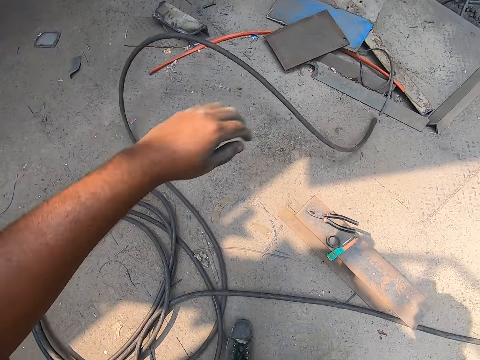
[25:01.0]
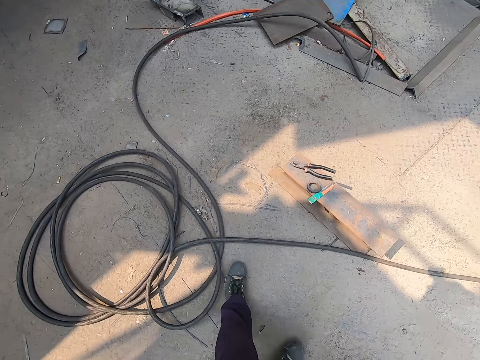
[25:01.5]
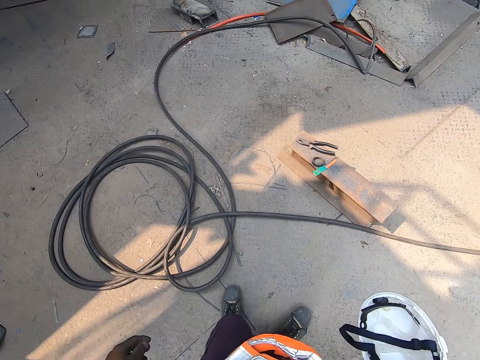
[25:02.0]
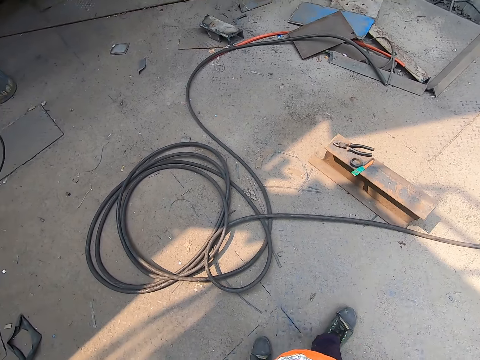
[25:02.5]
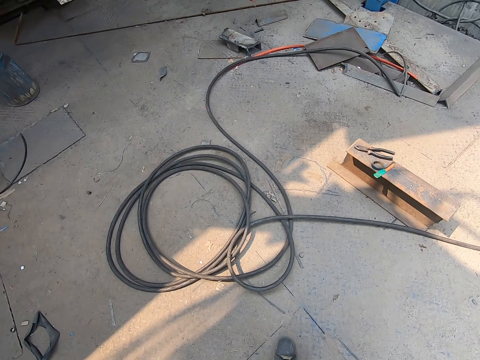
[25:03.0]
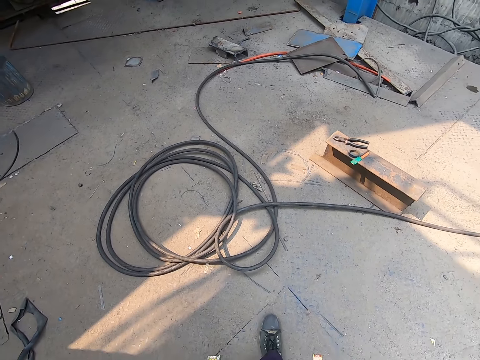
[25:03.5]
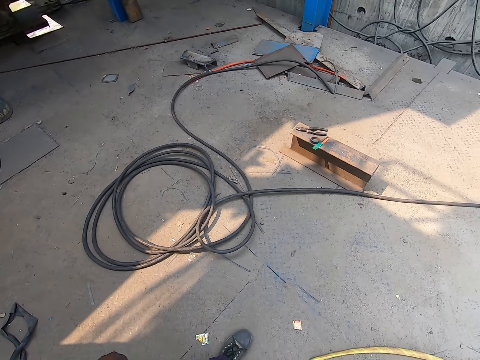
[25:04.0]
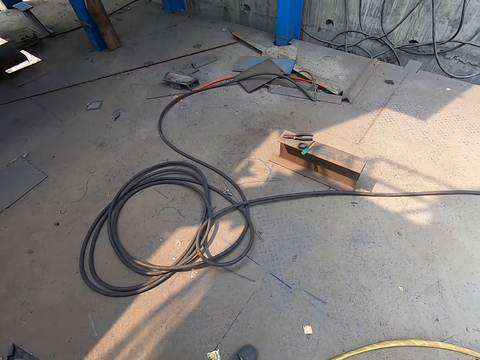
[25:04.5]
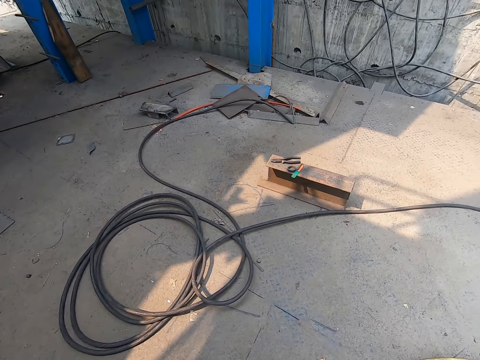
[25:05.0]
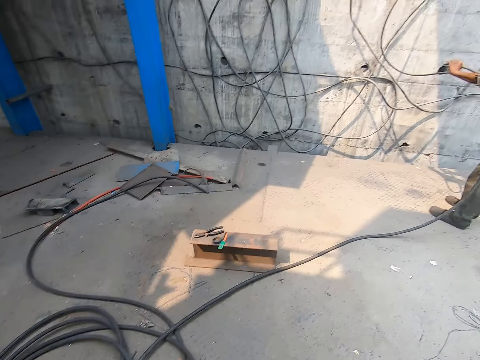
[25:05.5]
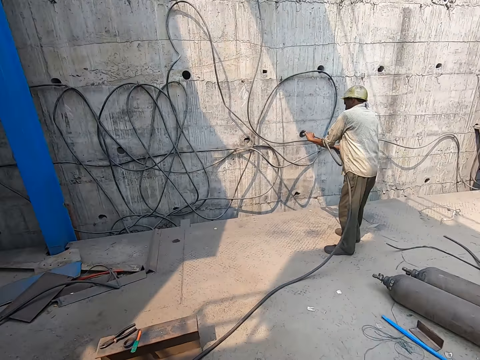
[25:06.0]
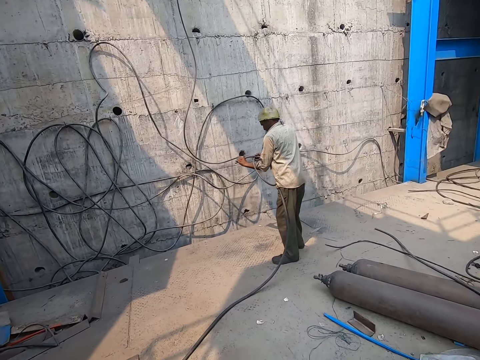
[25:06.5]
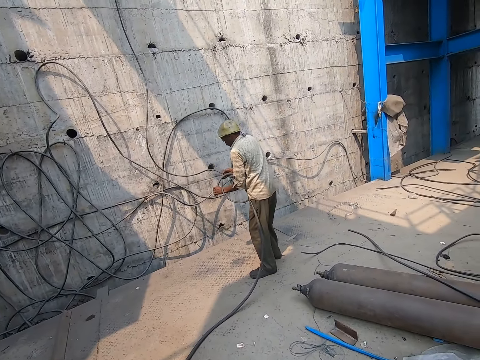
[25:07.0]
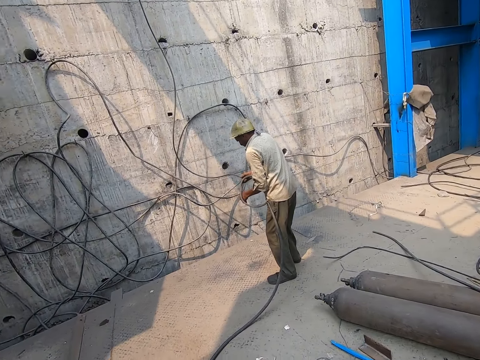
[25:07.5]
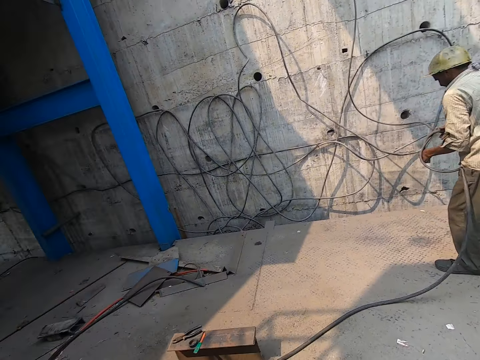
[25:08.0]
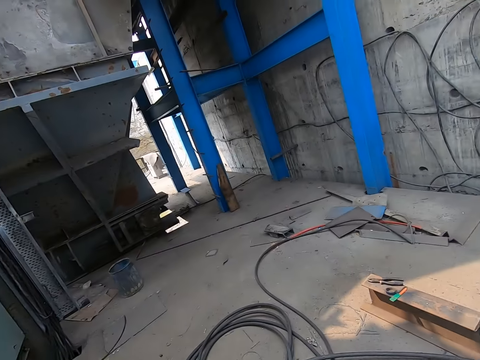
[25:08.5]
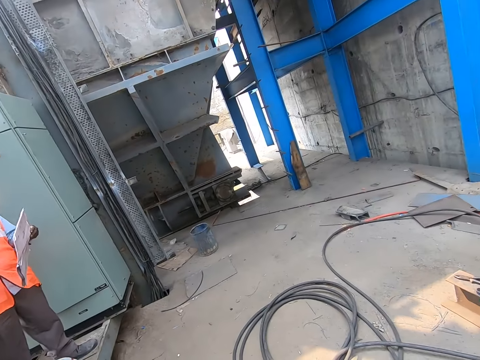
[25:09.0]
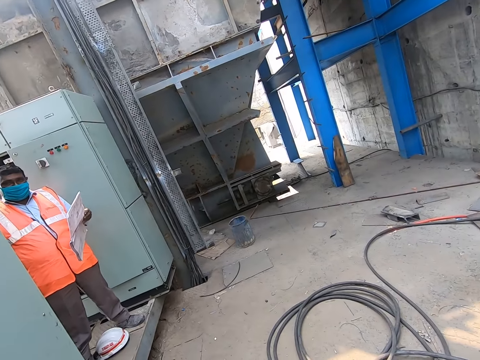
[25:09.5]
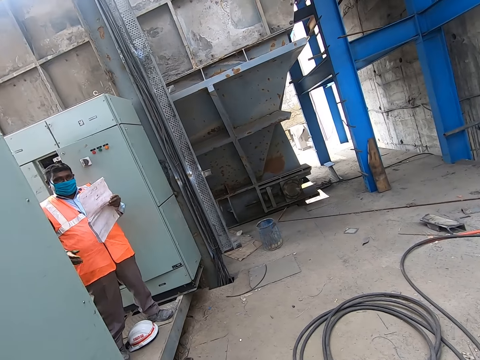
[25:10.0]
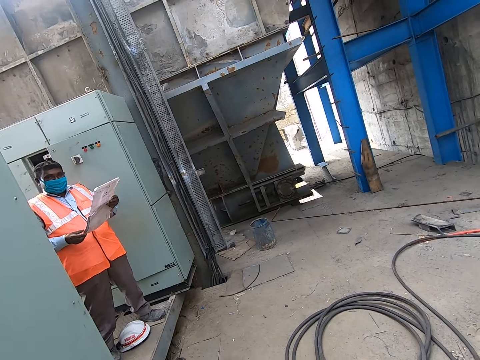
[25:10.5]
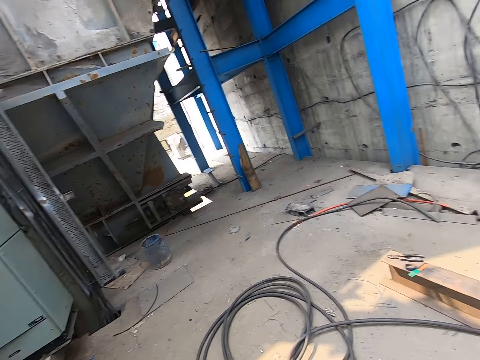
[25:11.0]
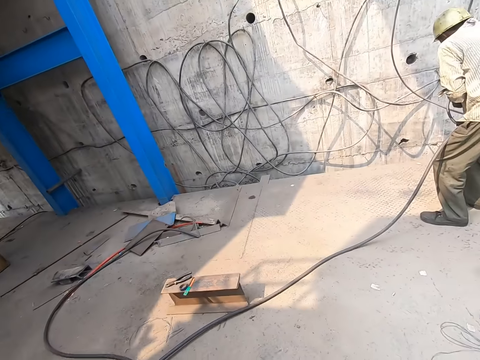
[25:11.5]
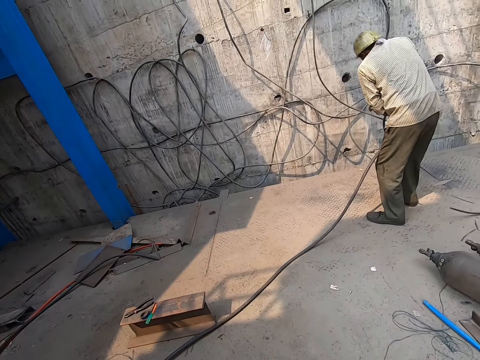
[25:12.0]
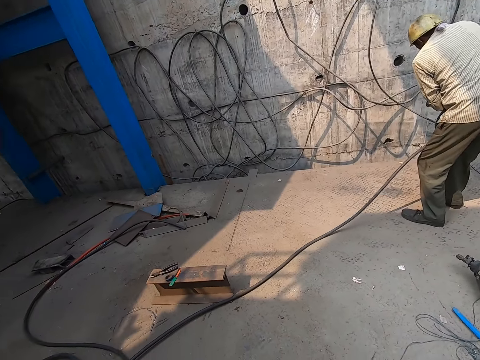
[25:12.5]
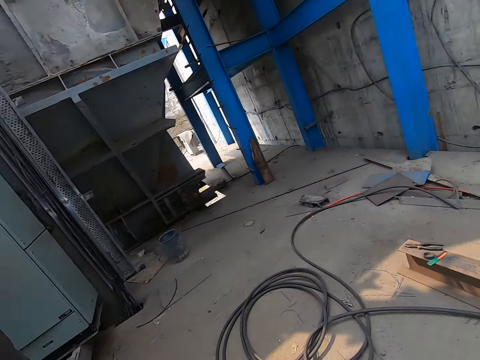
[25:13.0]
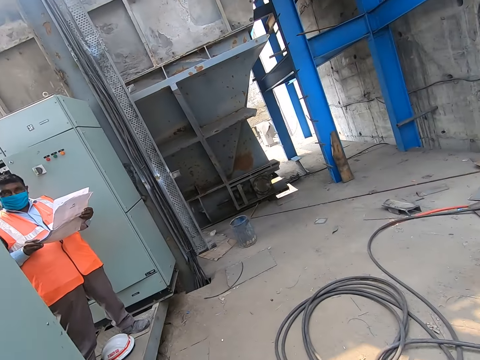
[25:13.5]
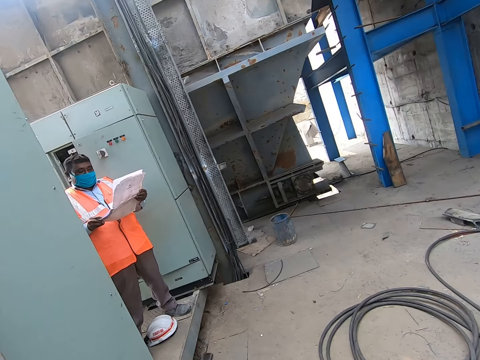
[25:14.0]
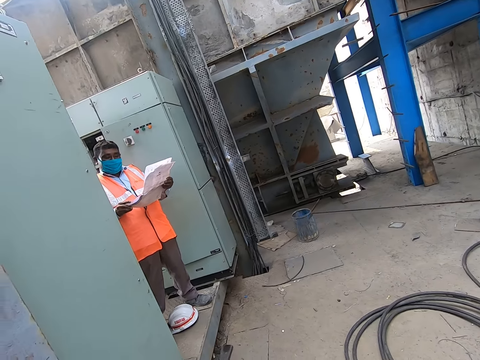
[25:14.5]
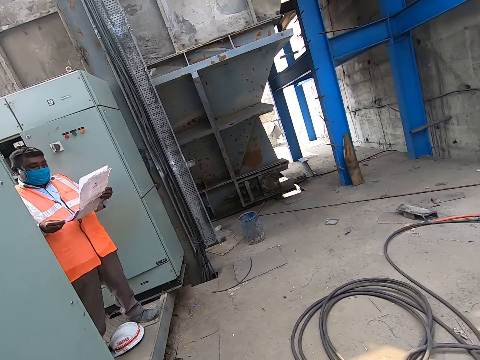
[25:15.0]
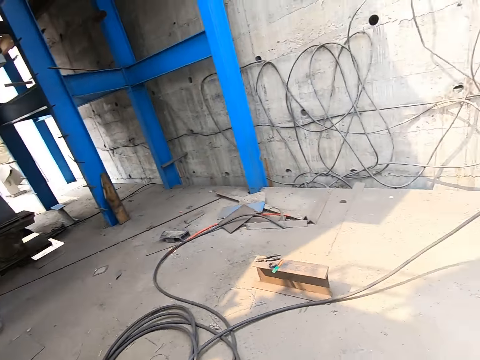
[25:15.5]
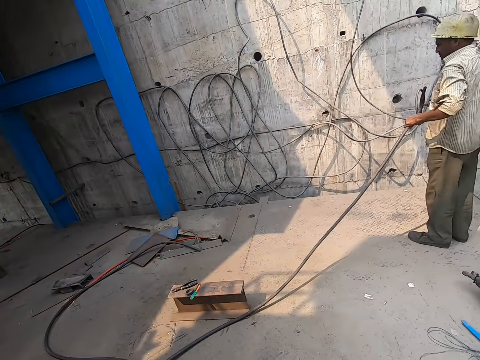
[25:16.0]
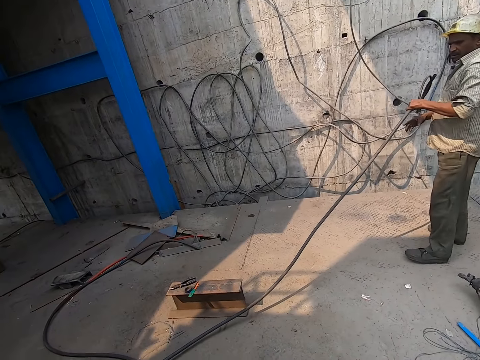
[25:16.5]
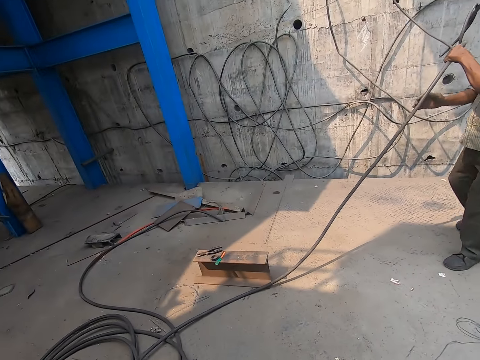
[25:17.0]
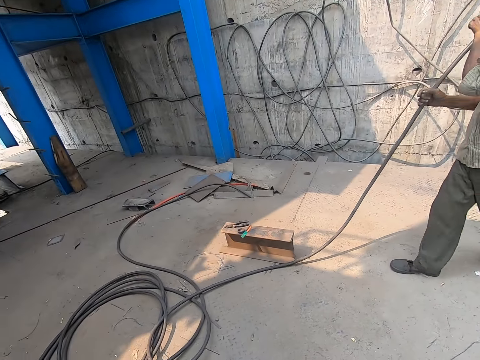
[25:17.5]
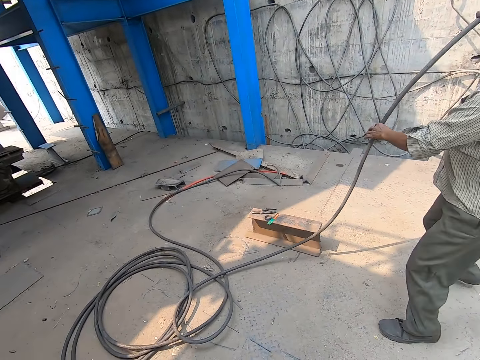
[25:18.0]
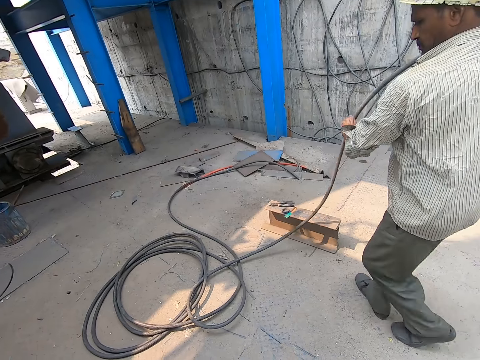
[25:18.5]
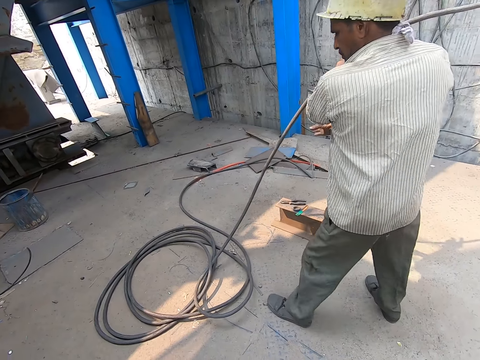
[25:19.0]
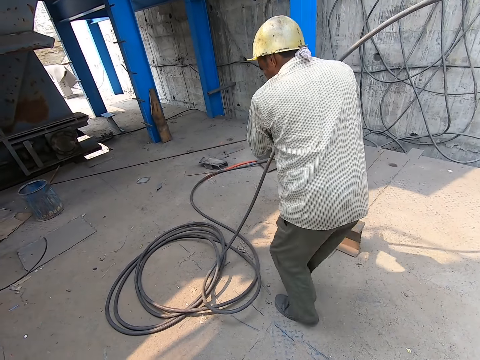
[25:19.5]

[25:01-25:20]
The camera wearer drops the cable on the ground with his left hand. He looks around. A man bends a cable and holds the cable with both hands. The camera wearer looks around. He converses with another man. A third man holds a book. The camera wearer looks around. The first man bends the cable. The camera wearer looks around. The first man passes the cable upward with both hands.

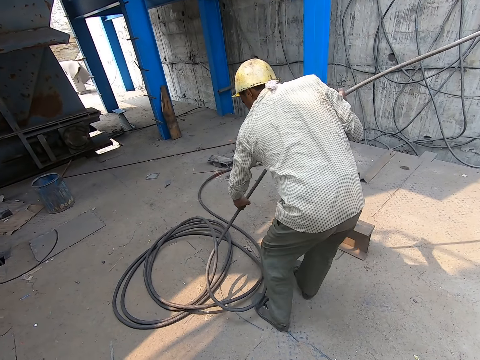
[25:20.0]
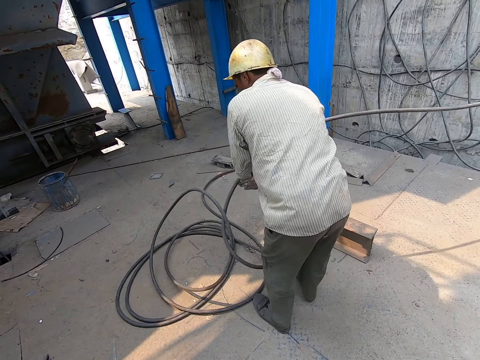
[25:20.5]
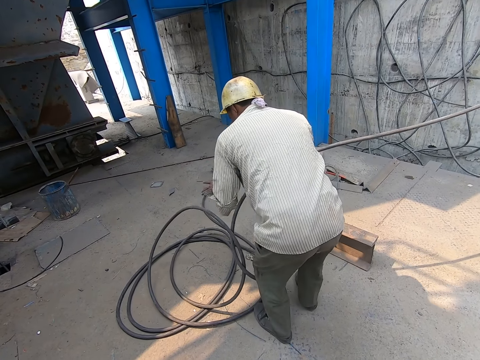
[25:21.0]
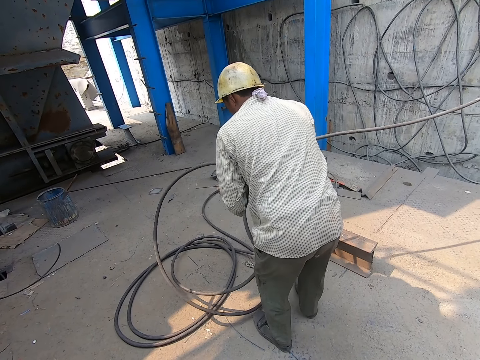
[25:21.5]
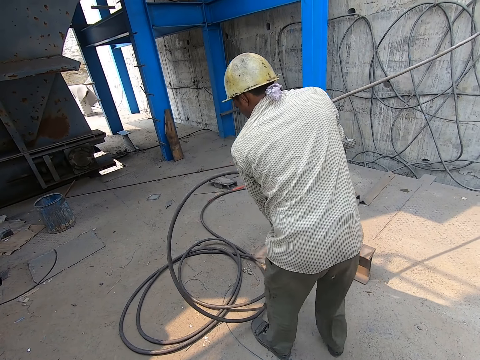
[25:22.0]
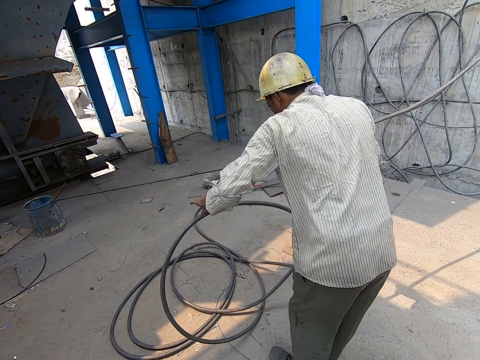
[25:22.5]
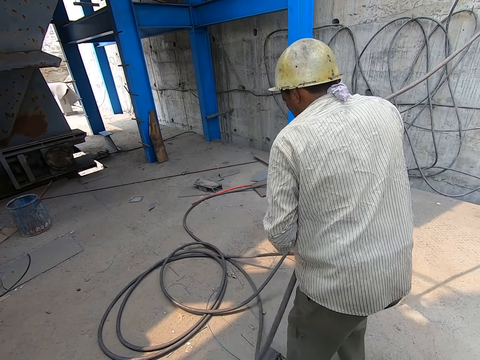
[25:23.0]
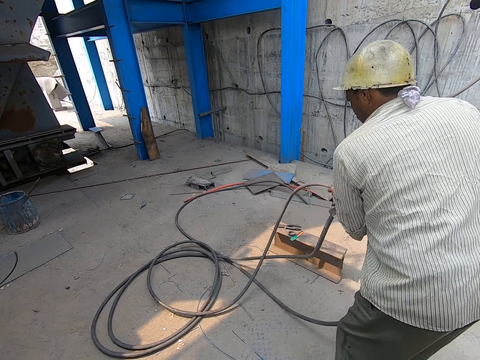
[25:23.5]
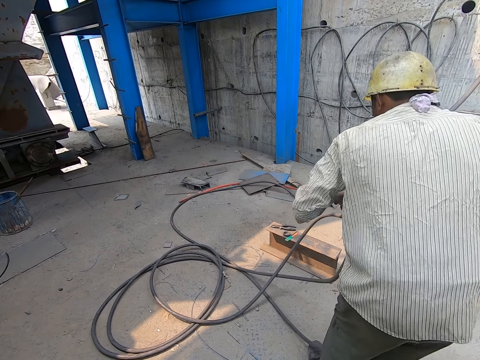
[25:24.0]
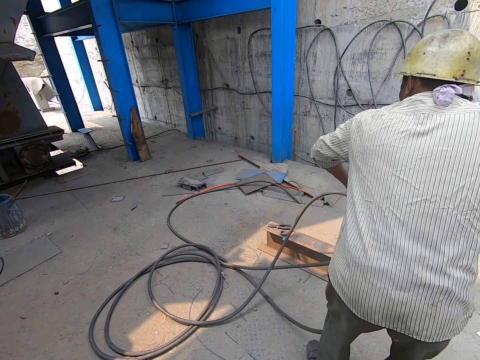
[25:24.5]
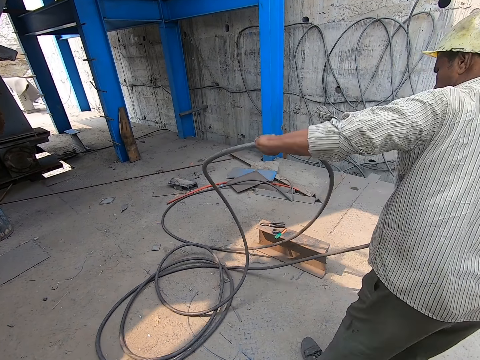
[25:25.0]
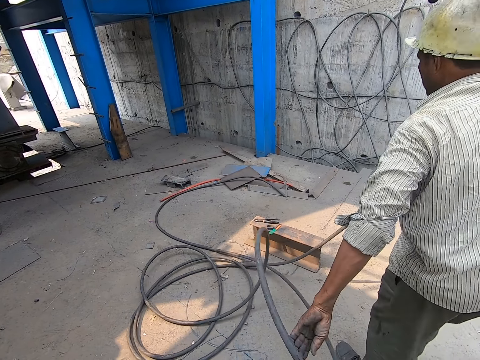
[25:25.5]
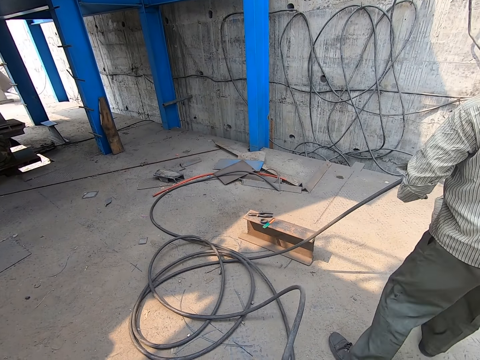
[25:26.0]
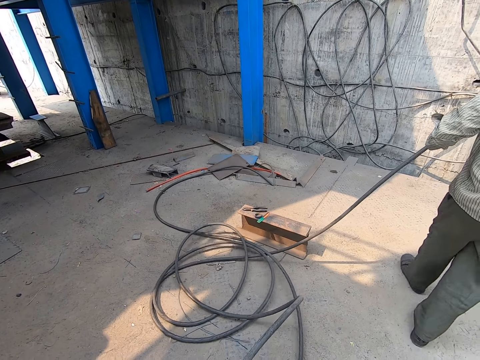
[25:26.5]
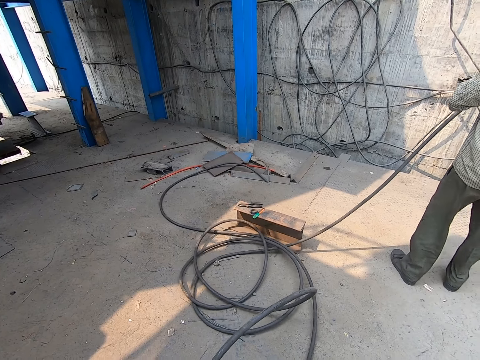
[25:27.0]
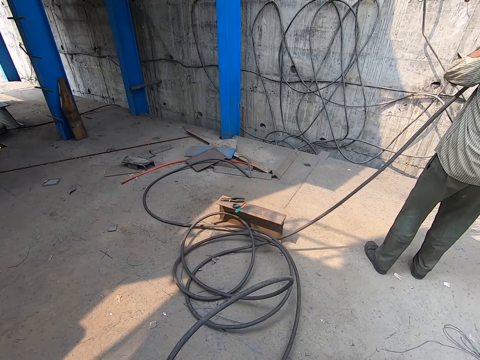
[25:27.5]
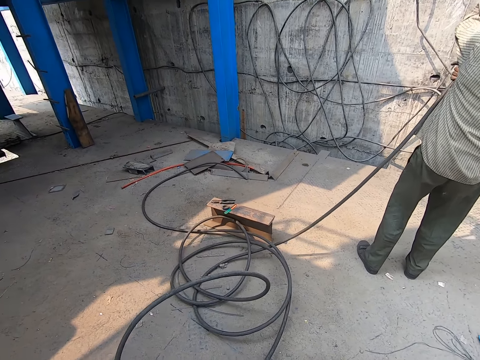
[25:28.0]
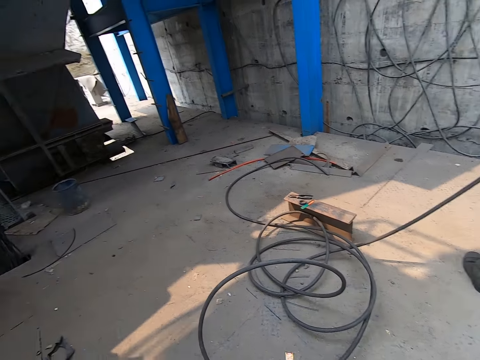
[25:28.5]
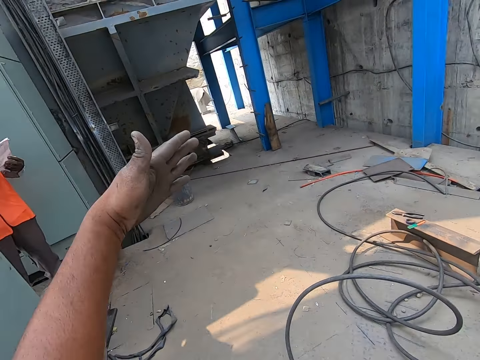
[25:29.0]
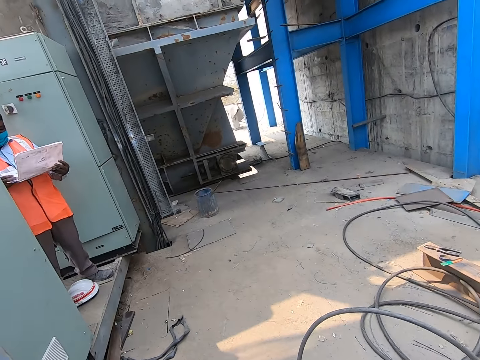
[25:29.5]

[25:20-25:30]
The camera wearer moves a hand.
